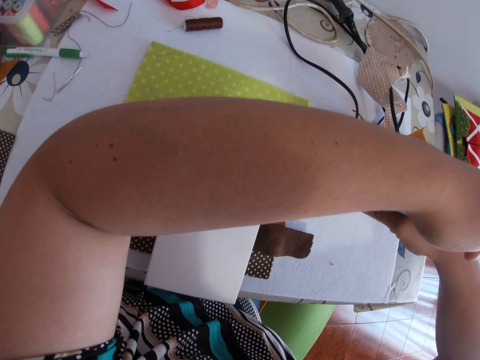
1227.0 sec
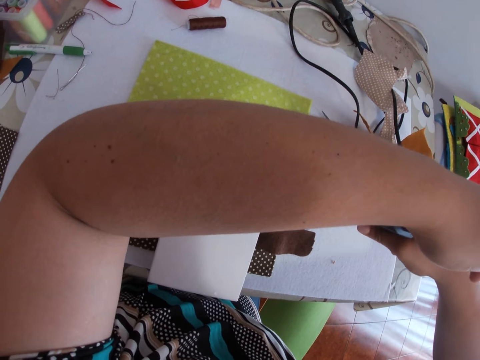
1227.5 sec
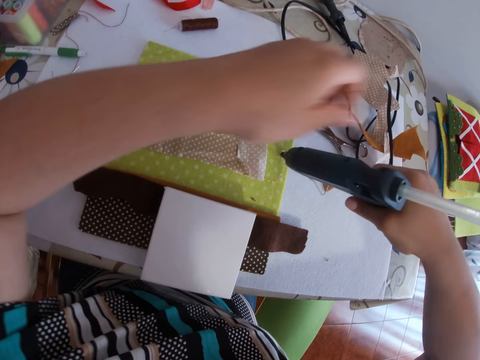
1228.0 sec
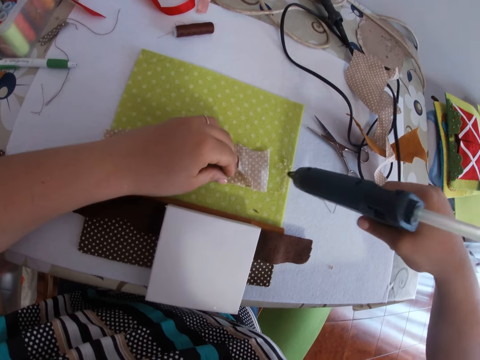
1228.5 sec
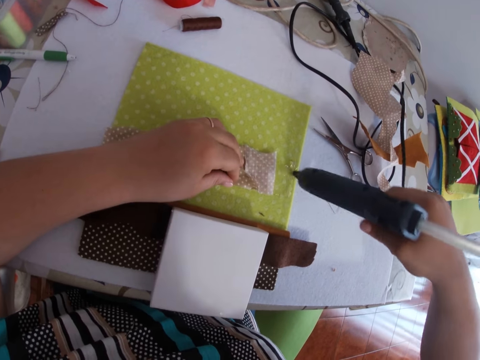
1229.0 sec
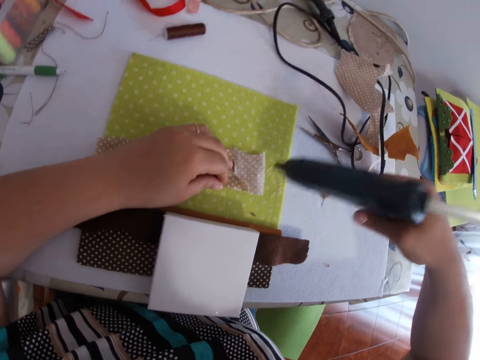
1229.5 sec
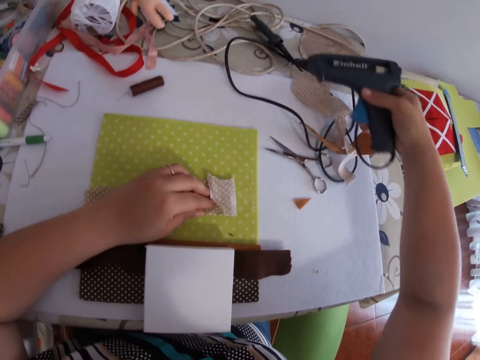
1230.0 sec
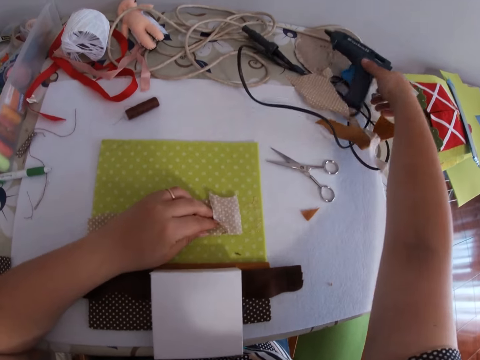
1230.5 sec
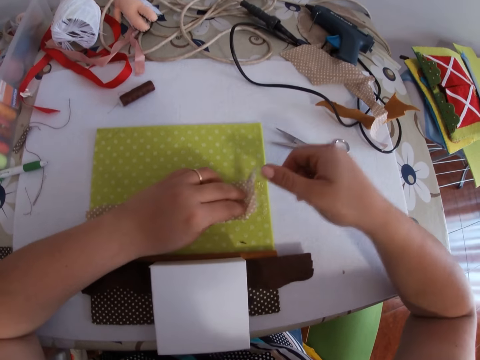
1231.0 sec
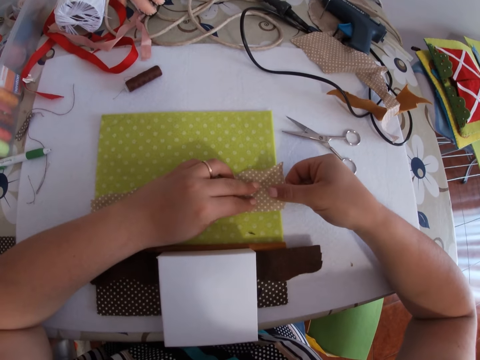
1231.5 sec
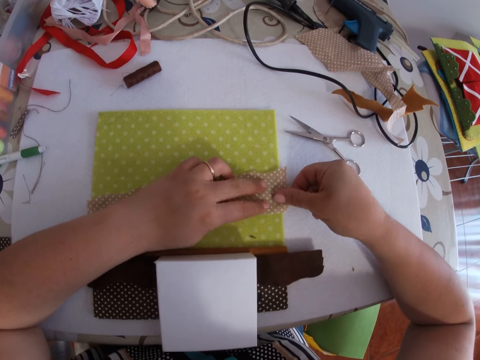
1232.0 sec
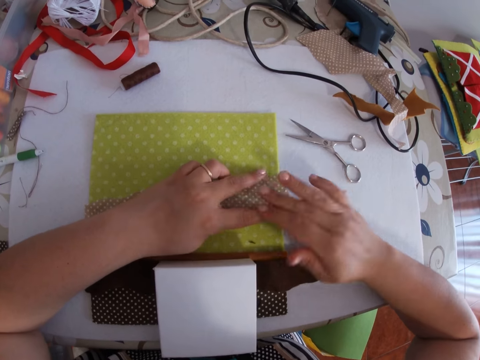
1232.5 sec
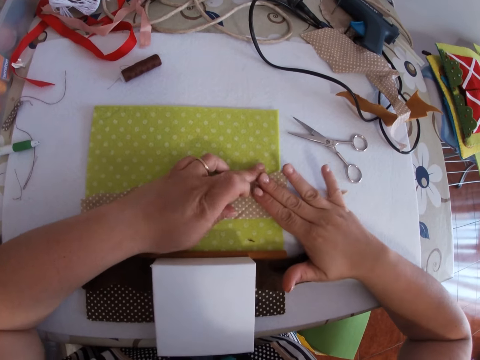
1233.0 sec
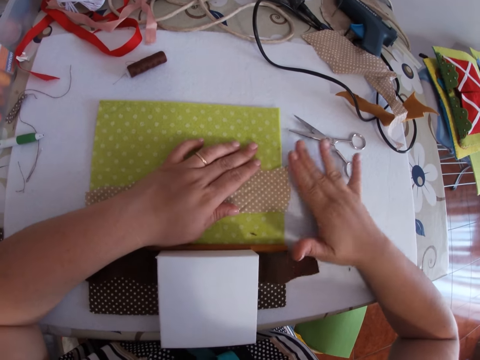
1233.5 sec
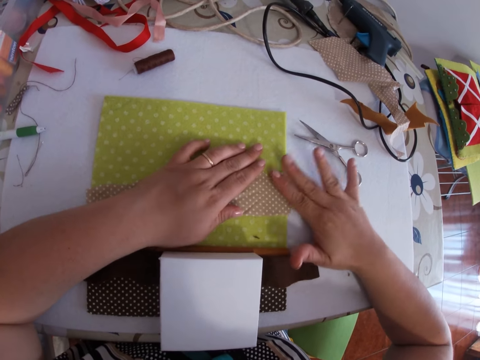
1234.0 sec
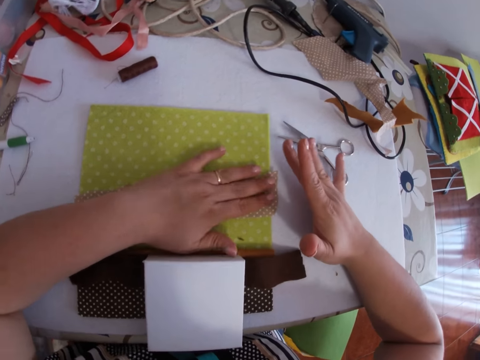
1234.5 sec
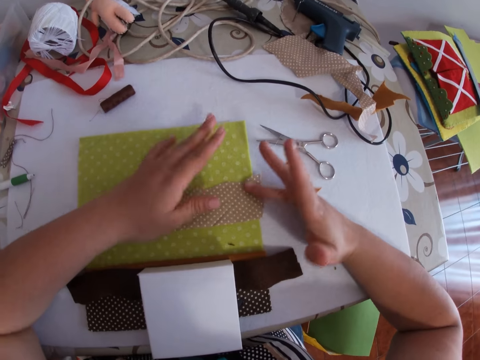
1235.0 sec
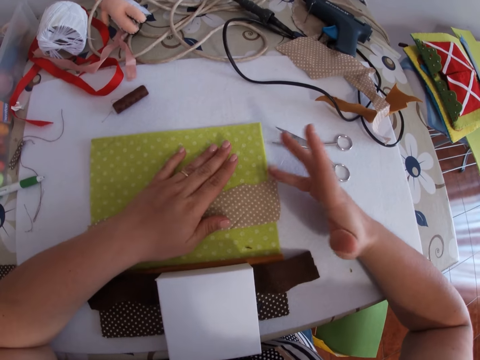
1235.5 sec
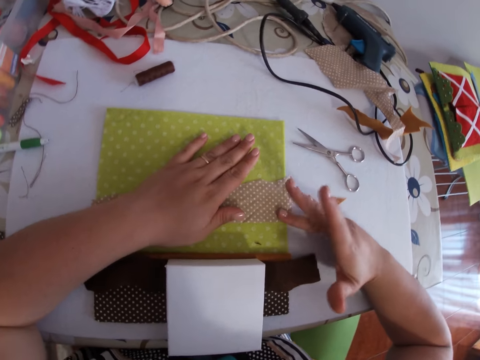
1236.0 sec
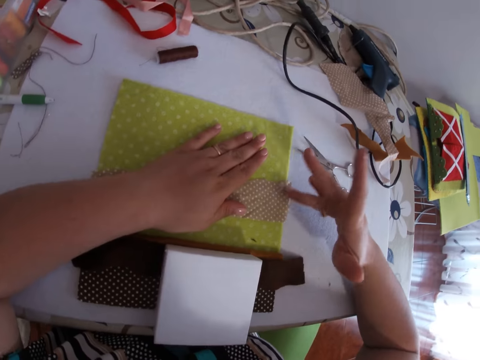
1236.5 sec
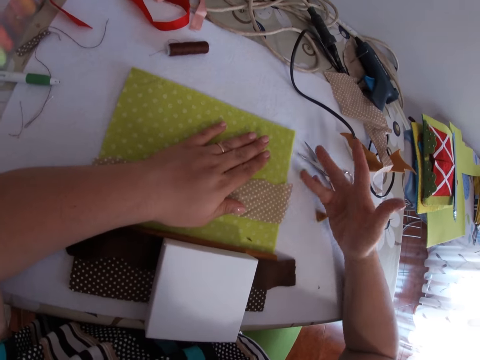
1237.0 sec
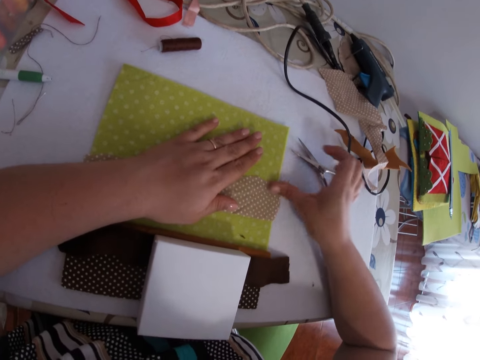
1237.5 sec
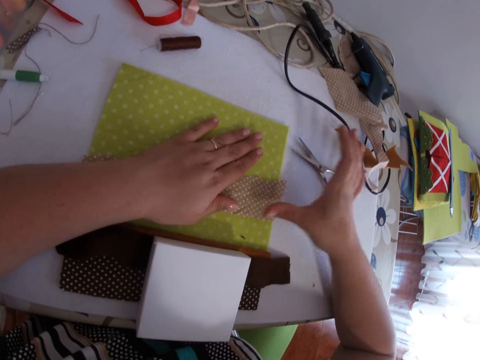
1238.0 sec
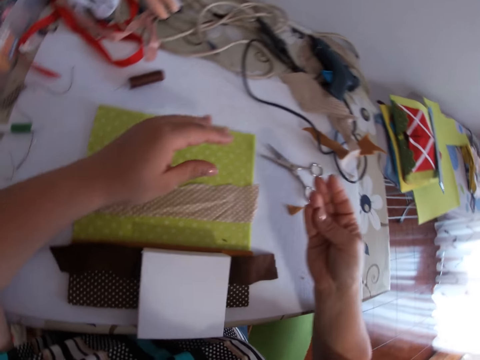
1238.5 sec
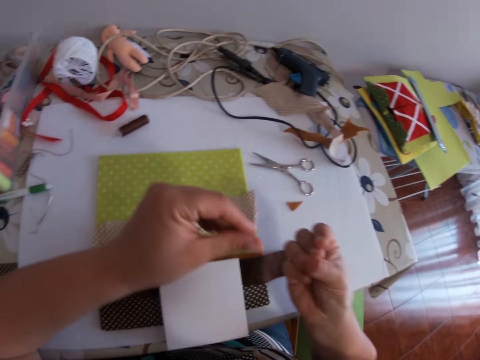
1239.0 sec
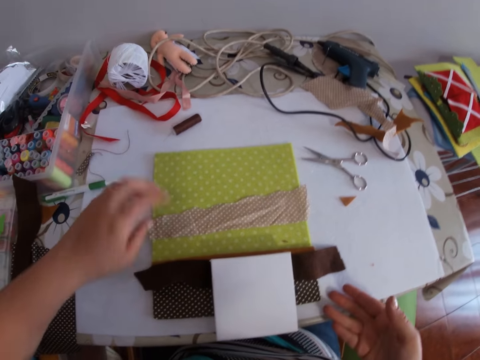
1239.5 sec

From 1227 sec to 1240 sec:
The camera wearer applies glue on the piece of cloth with the glue gun with his right hand. He drops the glue gun on the table with his right hand. He opens the folded piece of cloth with both hands, holds down the piece of cloth with his left hand. He sticks material on a material. He smoothens the piece of cloth with his right hand. He presses the material repeatedly.

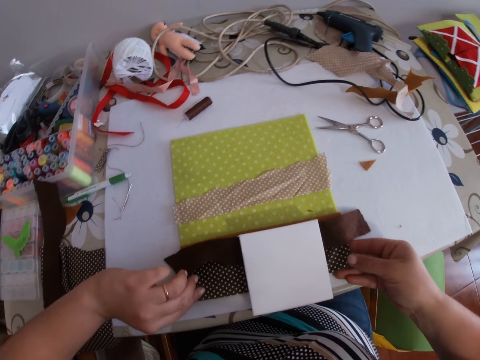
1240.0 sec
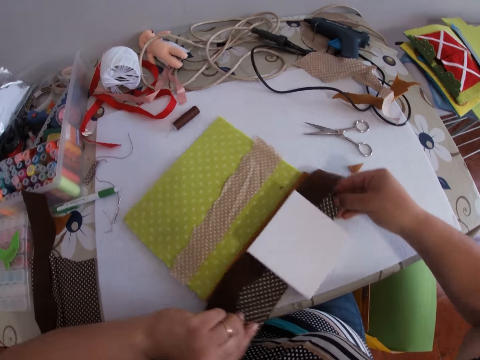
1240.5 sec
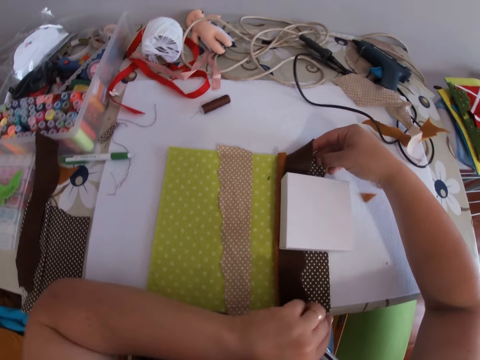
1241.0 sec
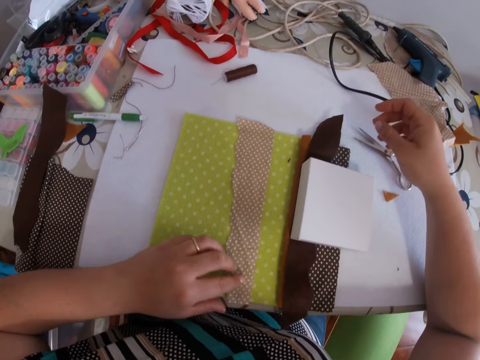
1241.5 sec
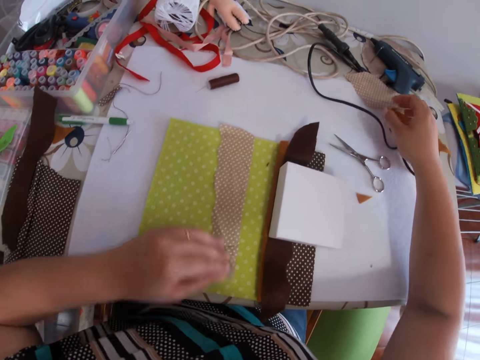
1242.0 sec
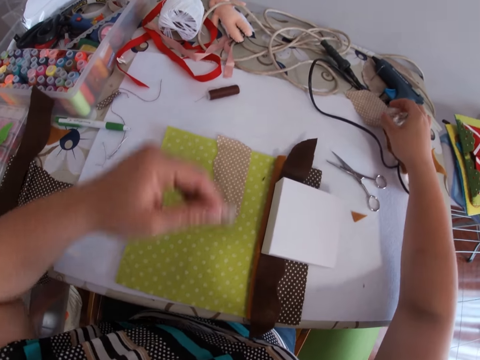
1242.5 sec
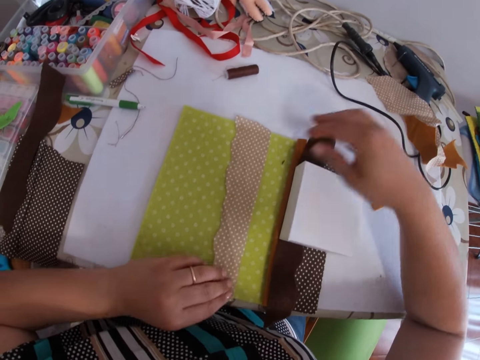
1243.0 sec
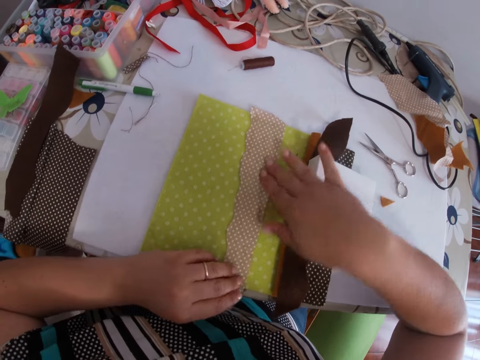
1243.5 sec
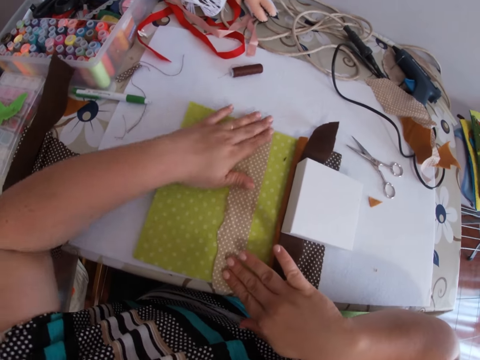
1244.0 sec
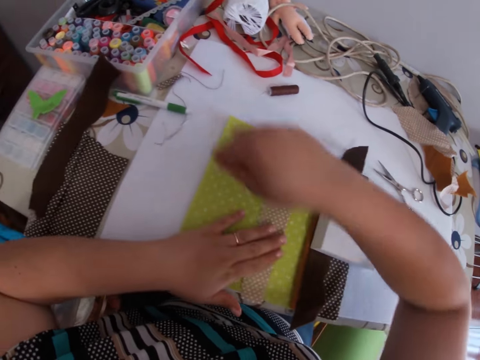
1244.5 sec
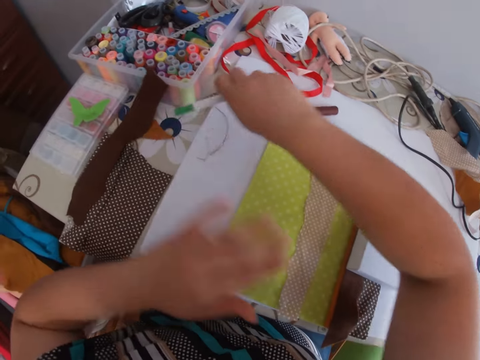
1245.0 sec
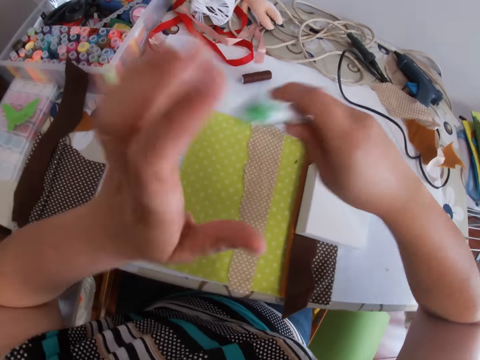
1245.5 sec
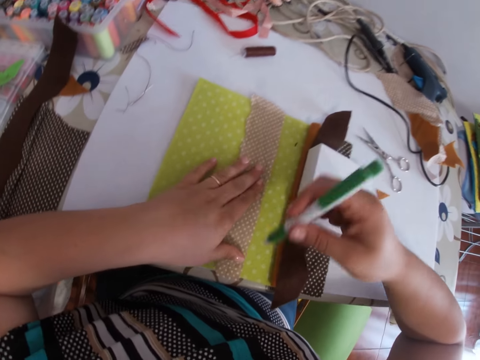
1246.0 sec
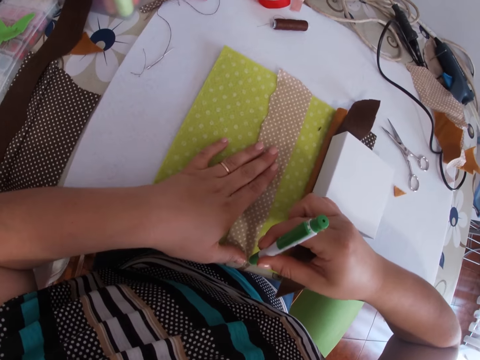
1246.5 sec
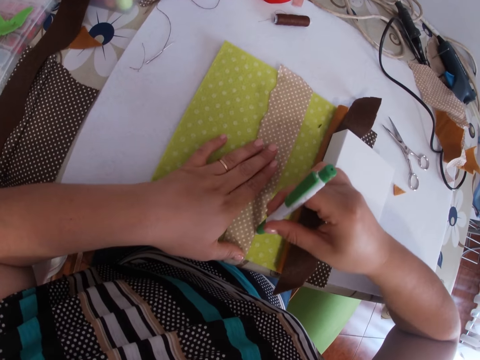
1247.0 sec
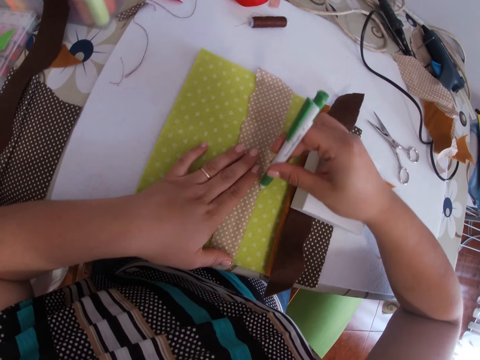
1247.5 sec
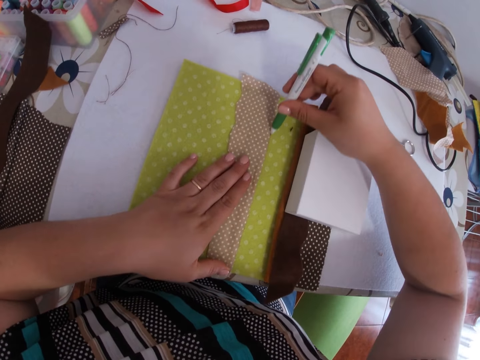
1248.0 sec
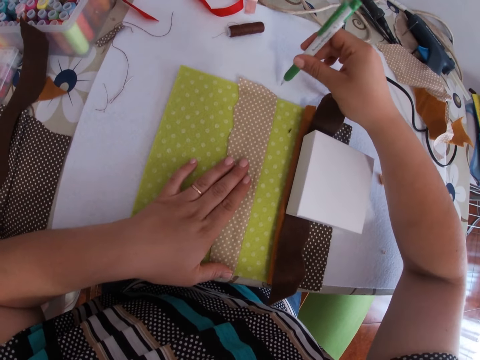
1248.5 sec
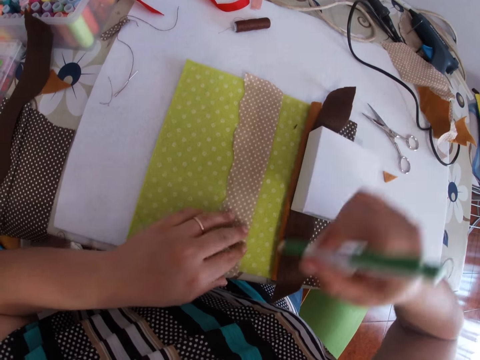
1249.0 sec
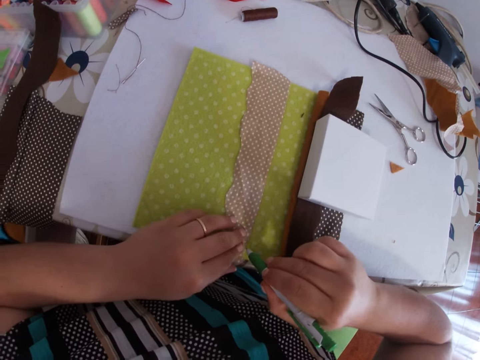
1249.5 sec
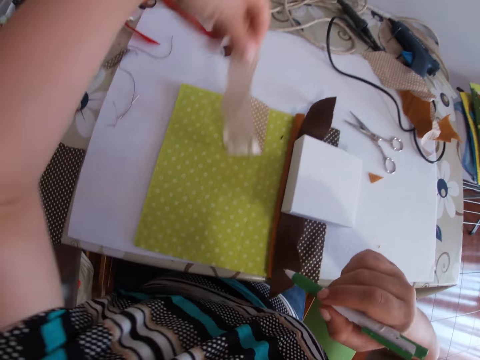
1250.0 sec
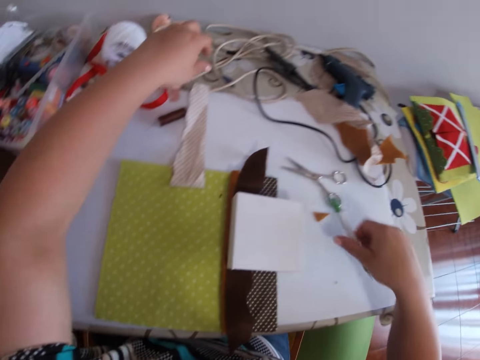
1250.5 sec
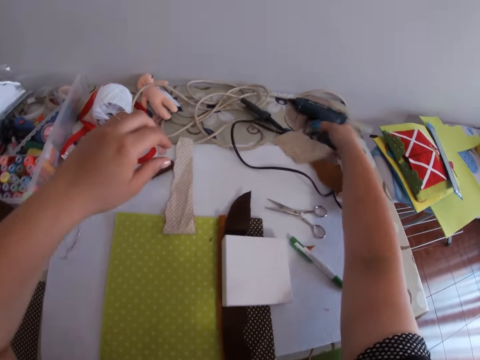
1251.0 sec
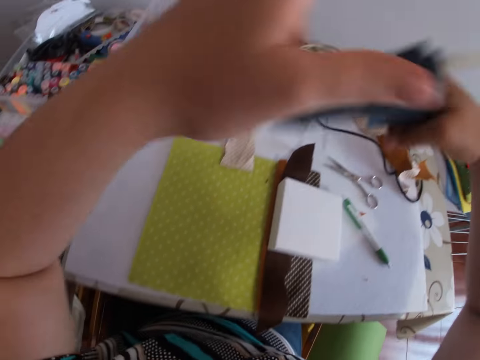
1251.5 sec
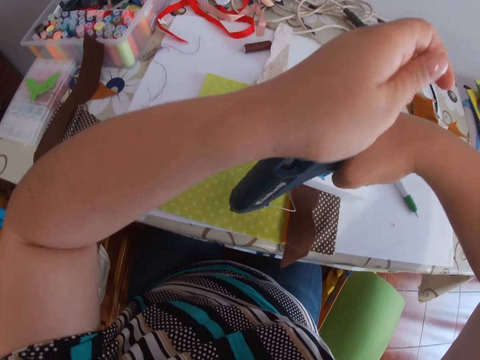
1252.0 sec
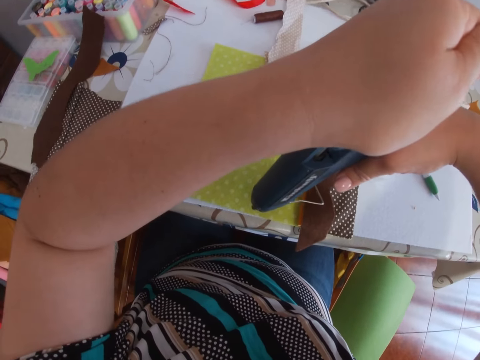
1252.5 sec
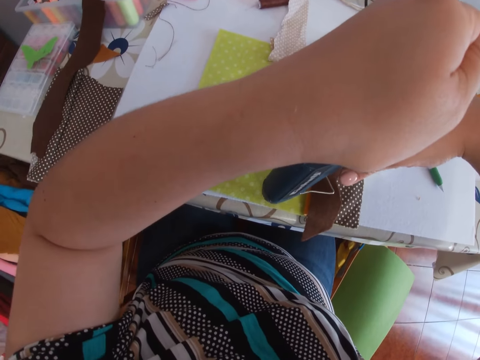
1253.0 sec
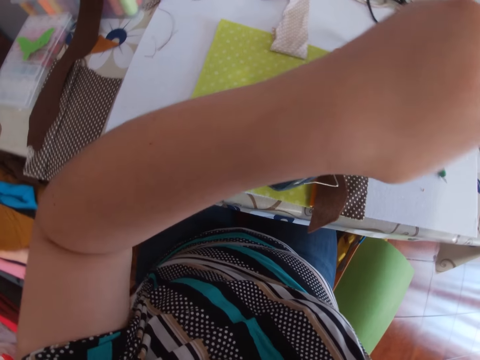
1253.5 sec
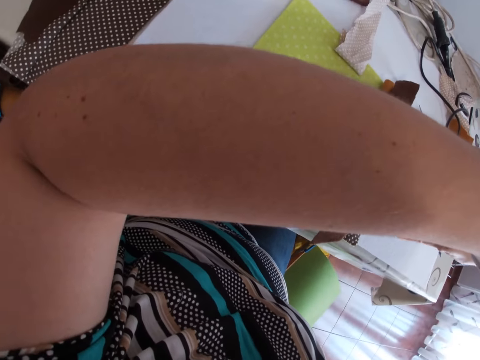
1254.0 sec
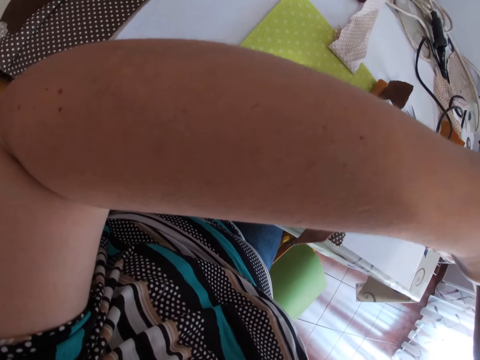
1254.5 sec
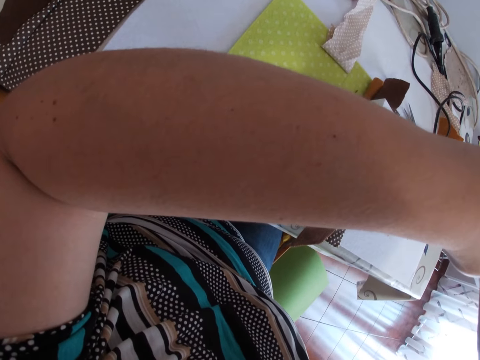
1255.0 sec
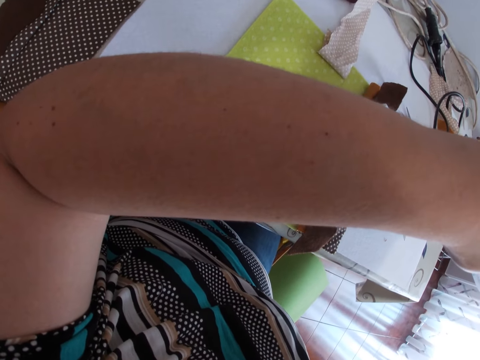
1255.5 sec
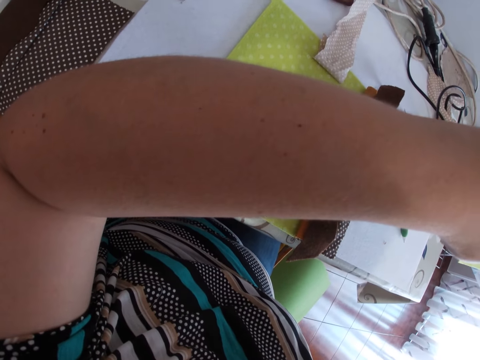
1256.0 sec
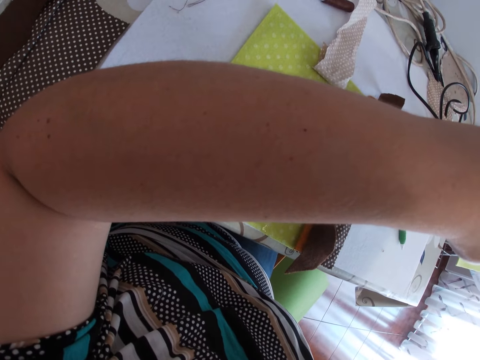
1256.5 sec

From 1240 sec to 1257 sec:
The camera wearer turns the bigger piece of cloth with both hands. He opens a layer of the cloth with his left hand. He lifts the material. He closes the layer of cloth with his left hand. He smoothens the piece of cloth with both hands. He presses the material. He picks a pen on the table with his right hand. He hits the top of the biro with his left hand. He draws a line with the biro on the cloth. He removes the cloth from the bigger piece of cloth with his left hand. He draws a line on the material with the biro again. He drops the biro on the table with his right hand. He picks the glue gun from the table with his right hand. He applies glue on the bigger piece of cloth with the glue gun in both hands.
